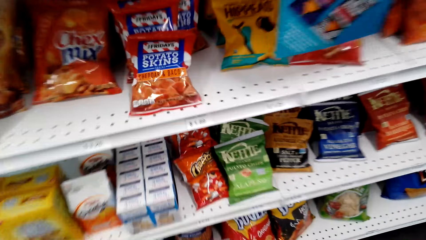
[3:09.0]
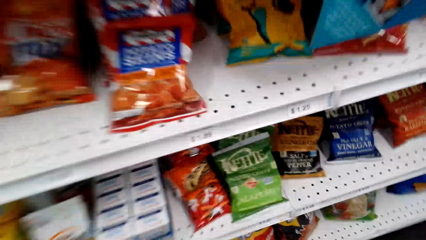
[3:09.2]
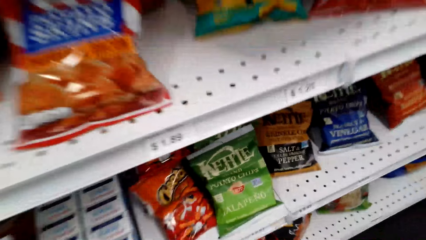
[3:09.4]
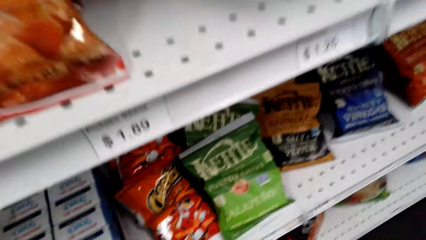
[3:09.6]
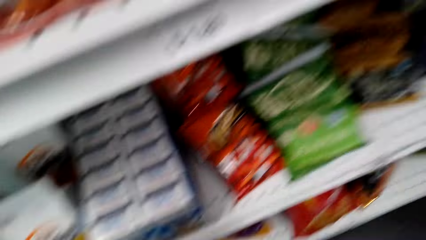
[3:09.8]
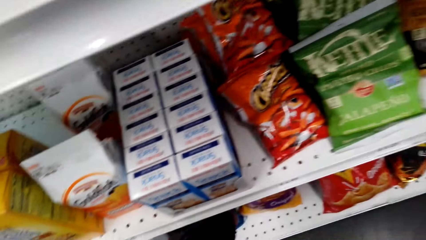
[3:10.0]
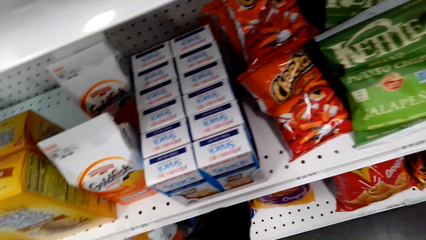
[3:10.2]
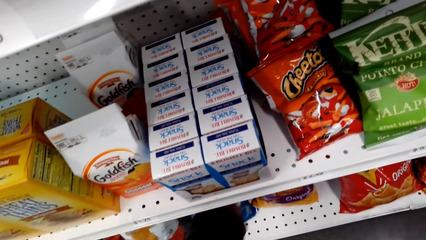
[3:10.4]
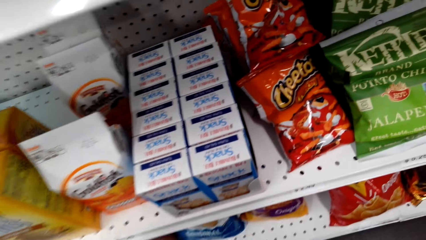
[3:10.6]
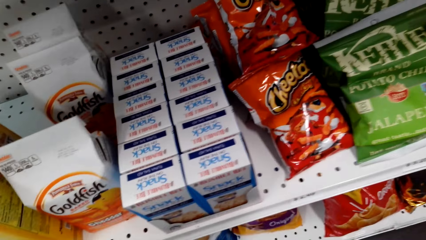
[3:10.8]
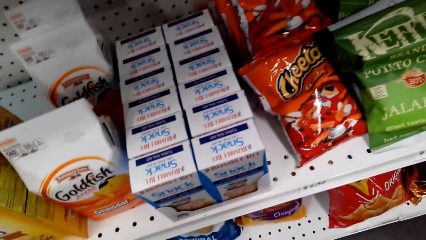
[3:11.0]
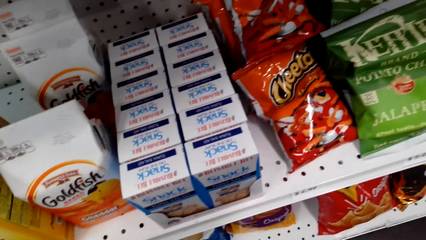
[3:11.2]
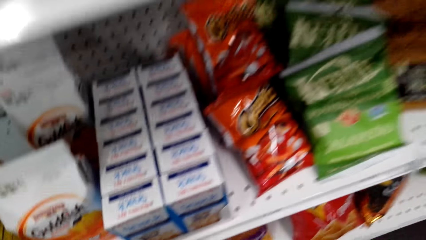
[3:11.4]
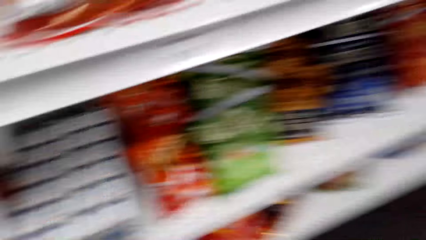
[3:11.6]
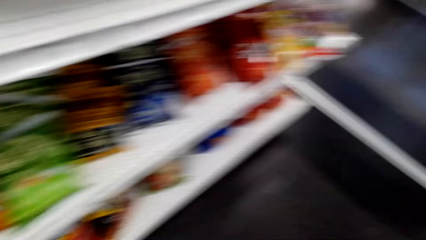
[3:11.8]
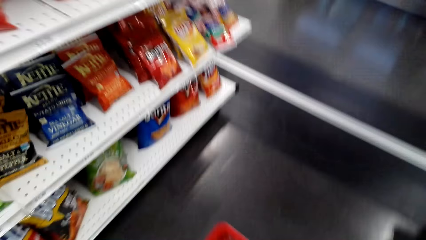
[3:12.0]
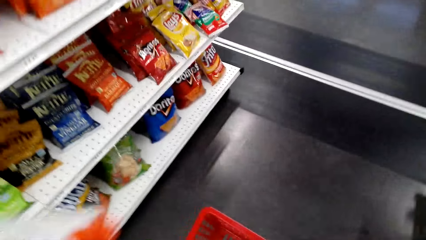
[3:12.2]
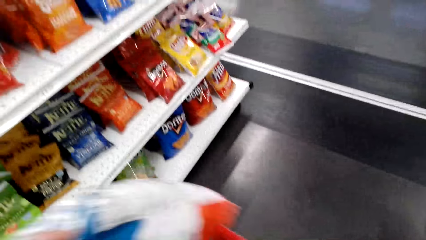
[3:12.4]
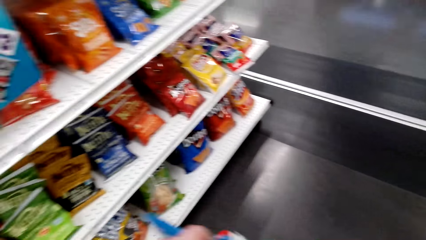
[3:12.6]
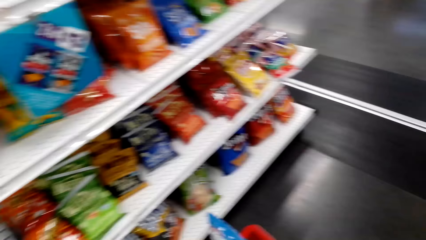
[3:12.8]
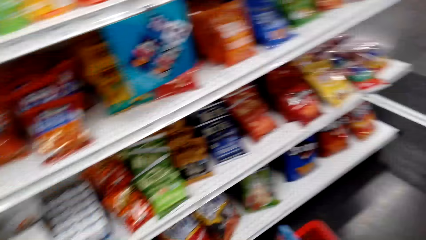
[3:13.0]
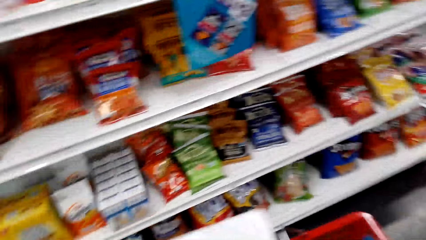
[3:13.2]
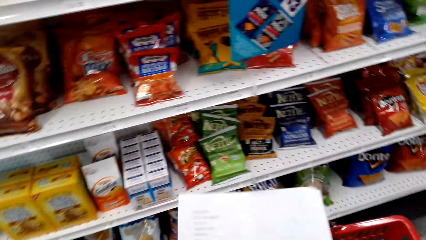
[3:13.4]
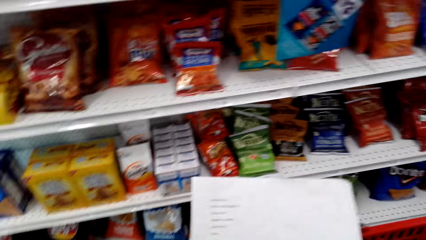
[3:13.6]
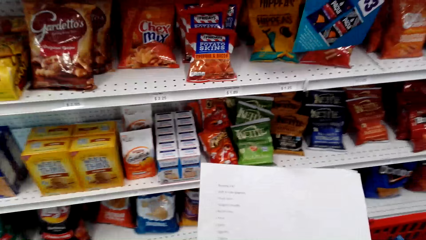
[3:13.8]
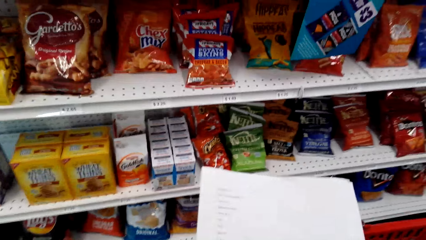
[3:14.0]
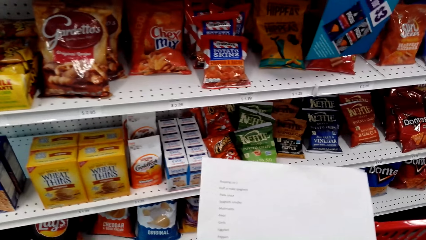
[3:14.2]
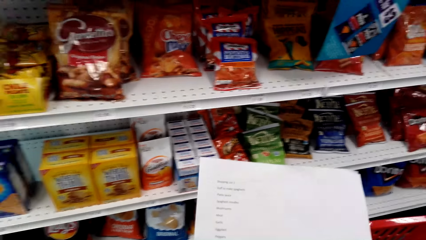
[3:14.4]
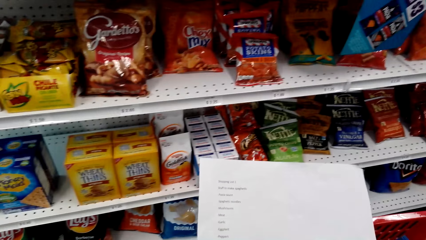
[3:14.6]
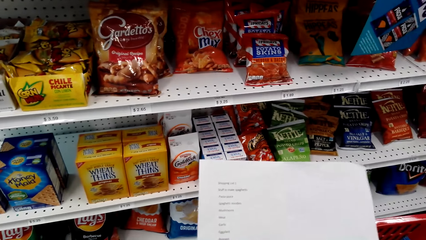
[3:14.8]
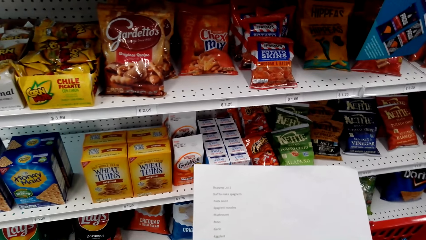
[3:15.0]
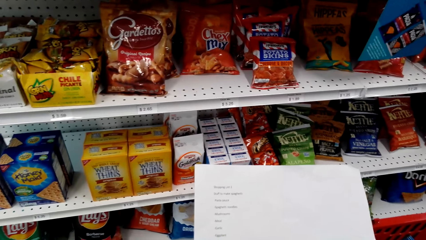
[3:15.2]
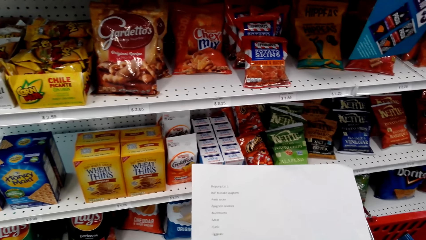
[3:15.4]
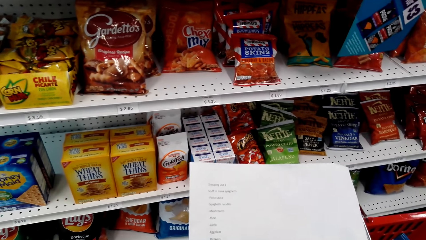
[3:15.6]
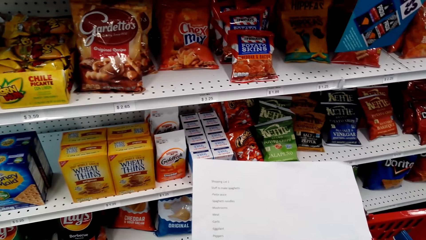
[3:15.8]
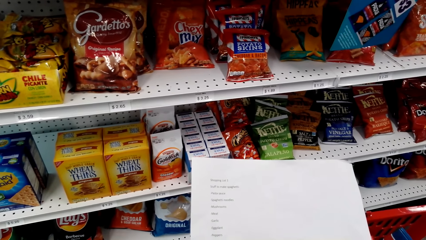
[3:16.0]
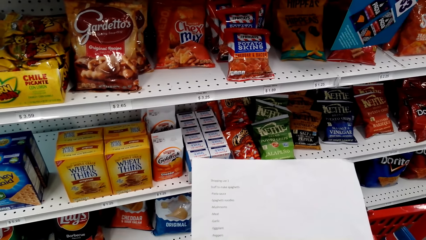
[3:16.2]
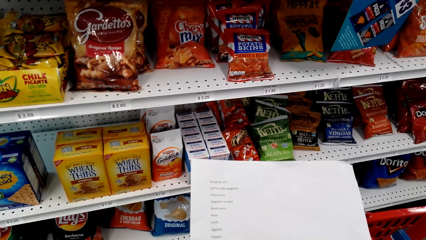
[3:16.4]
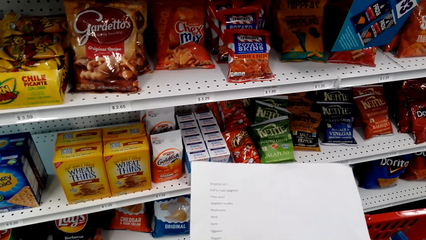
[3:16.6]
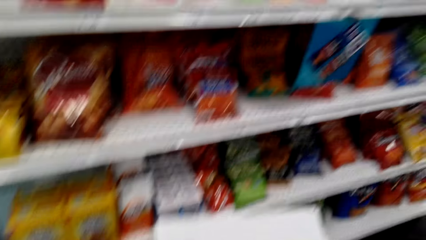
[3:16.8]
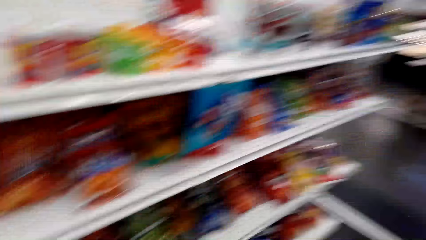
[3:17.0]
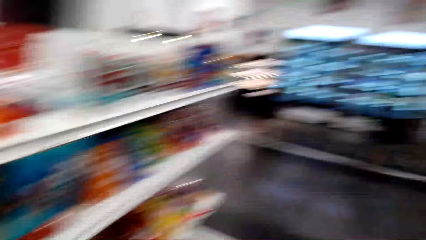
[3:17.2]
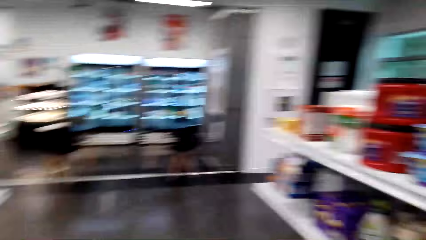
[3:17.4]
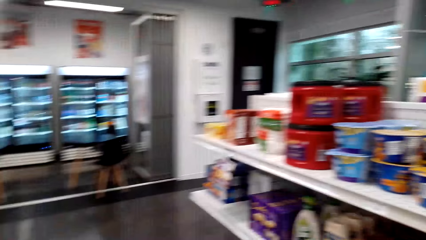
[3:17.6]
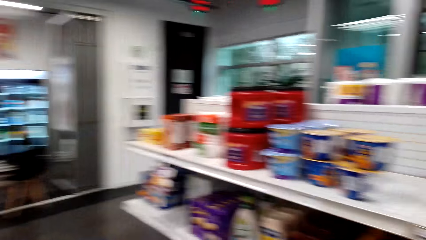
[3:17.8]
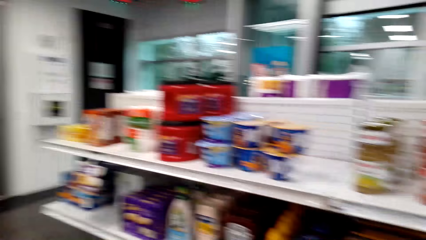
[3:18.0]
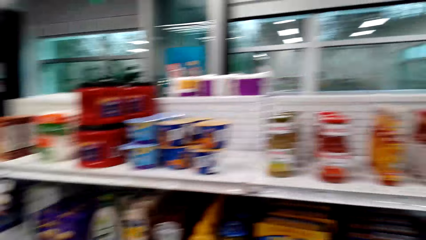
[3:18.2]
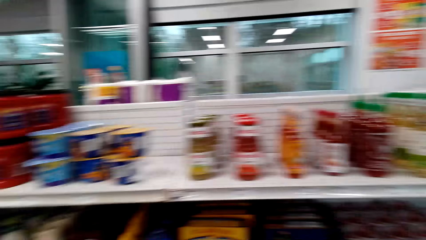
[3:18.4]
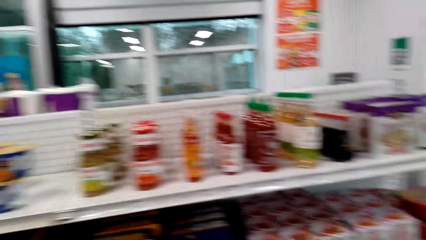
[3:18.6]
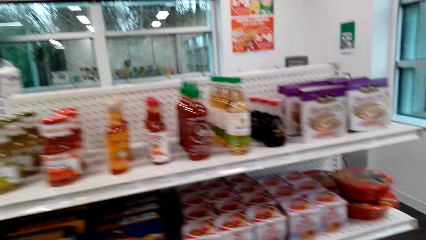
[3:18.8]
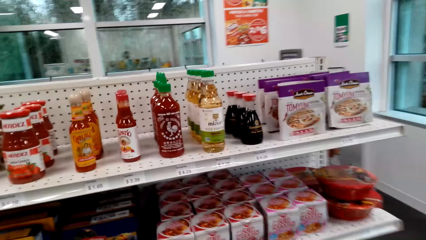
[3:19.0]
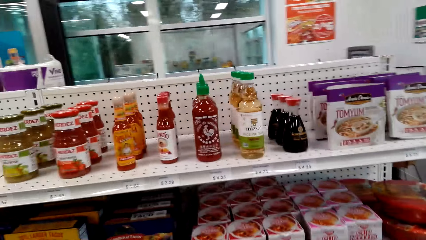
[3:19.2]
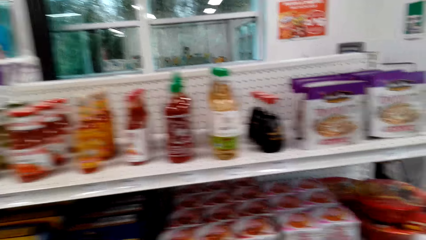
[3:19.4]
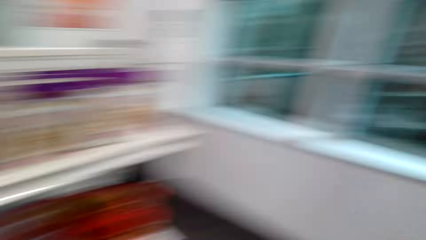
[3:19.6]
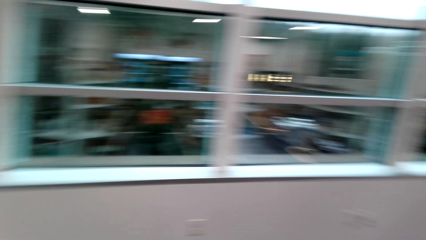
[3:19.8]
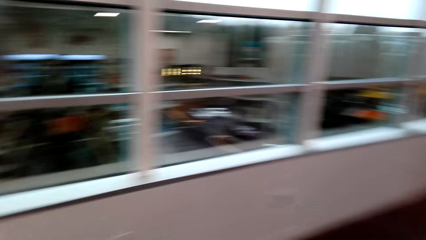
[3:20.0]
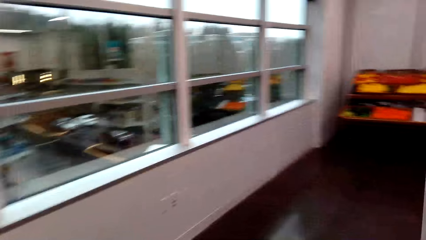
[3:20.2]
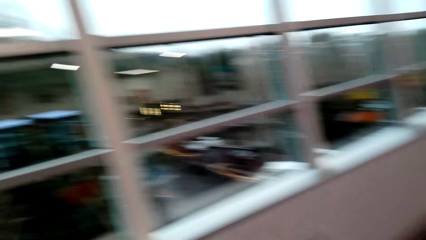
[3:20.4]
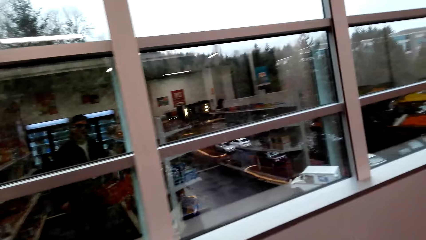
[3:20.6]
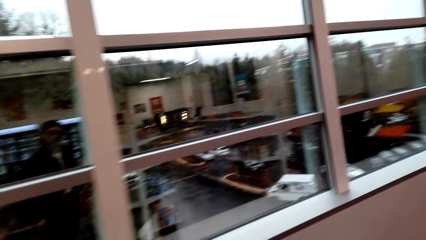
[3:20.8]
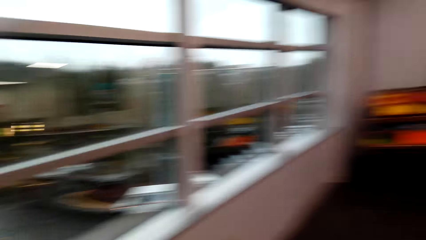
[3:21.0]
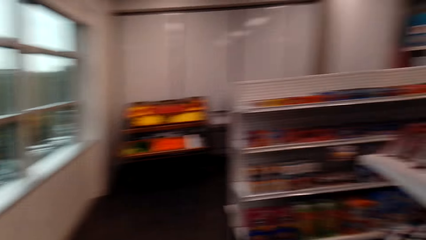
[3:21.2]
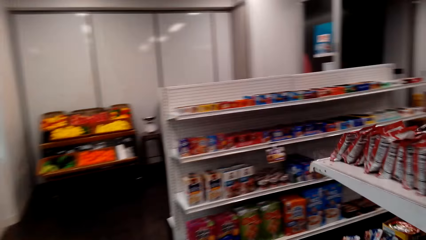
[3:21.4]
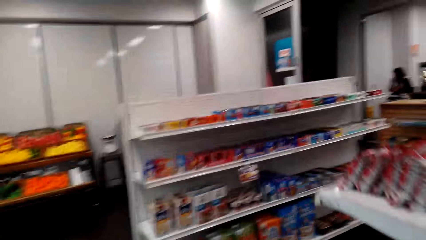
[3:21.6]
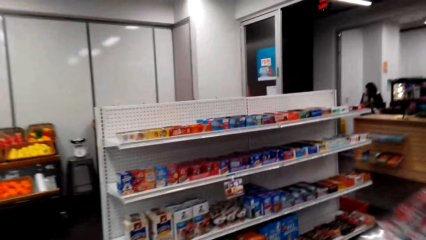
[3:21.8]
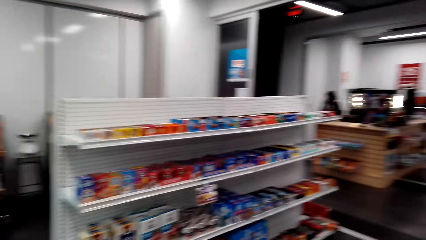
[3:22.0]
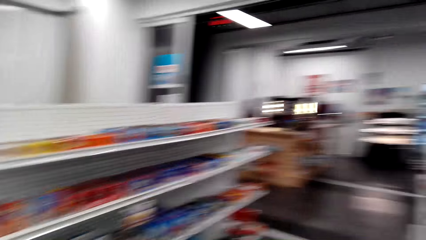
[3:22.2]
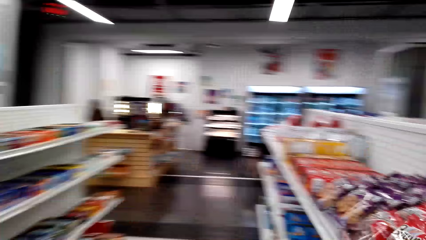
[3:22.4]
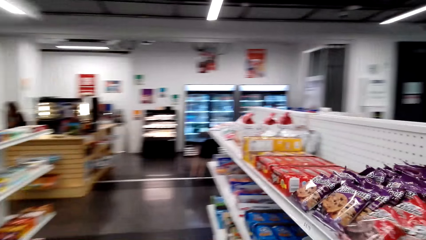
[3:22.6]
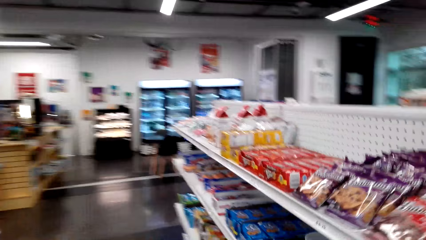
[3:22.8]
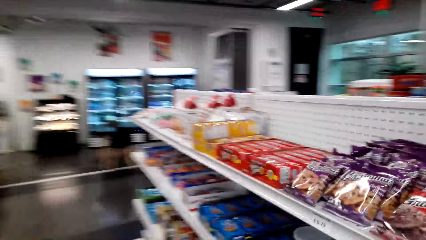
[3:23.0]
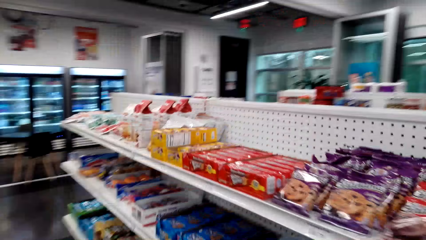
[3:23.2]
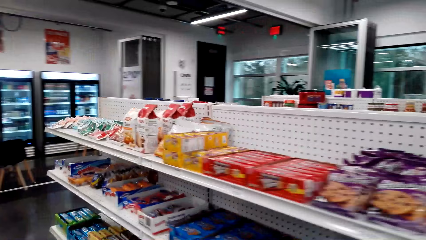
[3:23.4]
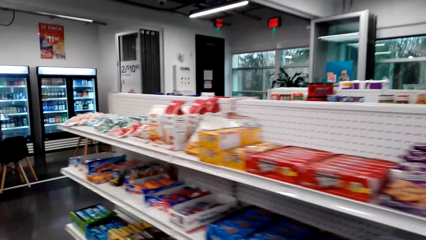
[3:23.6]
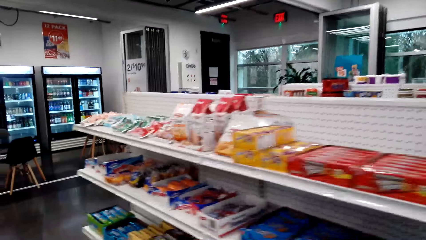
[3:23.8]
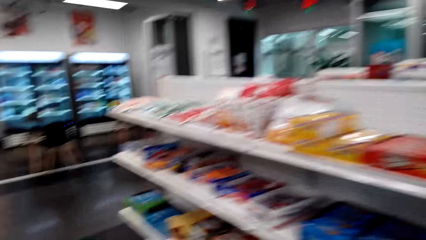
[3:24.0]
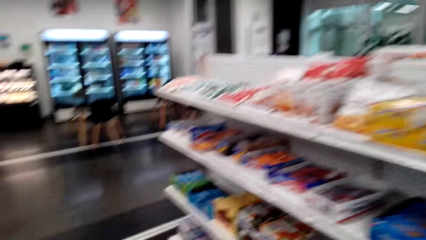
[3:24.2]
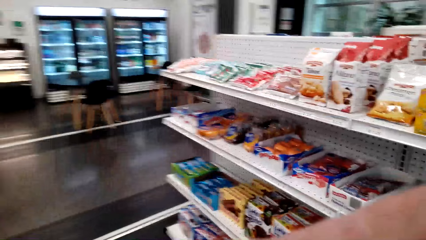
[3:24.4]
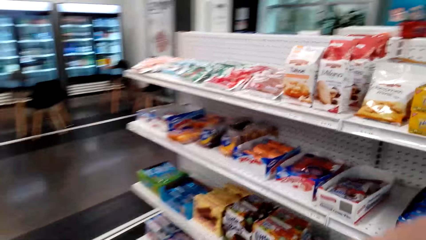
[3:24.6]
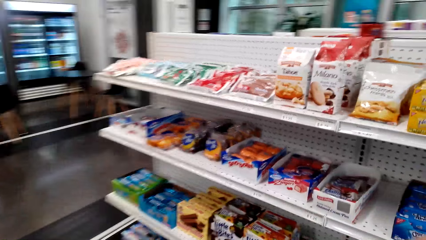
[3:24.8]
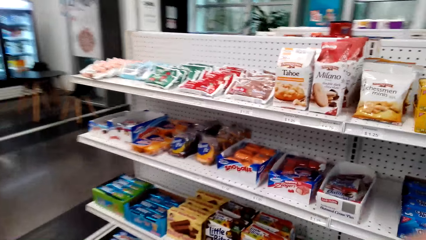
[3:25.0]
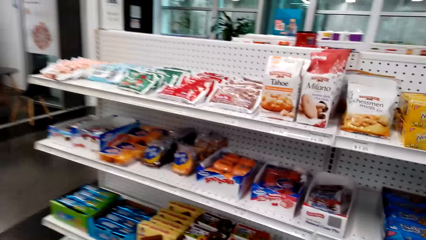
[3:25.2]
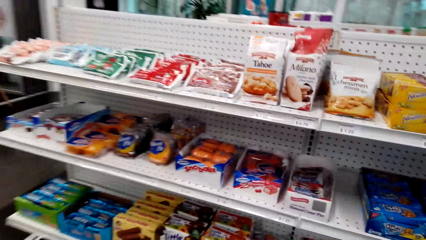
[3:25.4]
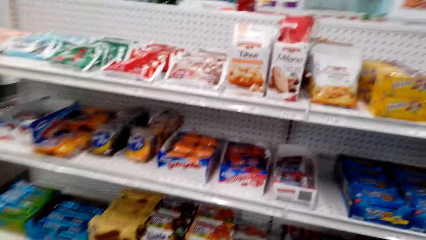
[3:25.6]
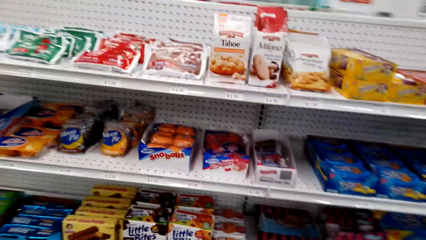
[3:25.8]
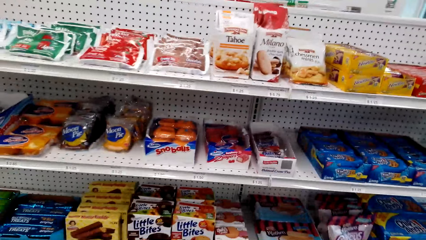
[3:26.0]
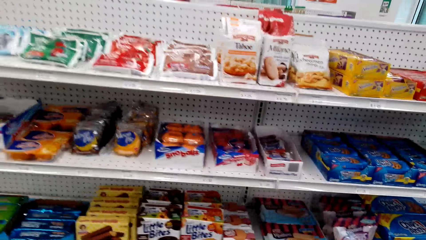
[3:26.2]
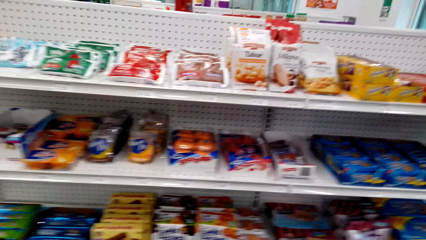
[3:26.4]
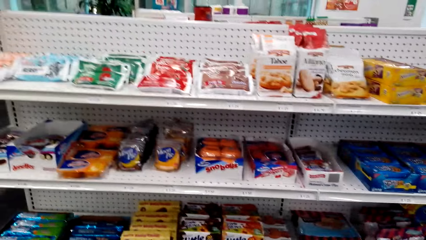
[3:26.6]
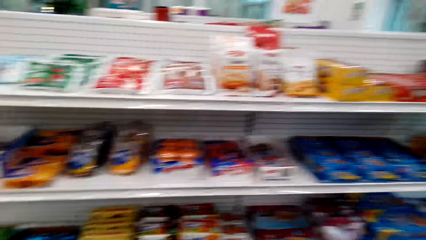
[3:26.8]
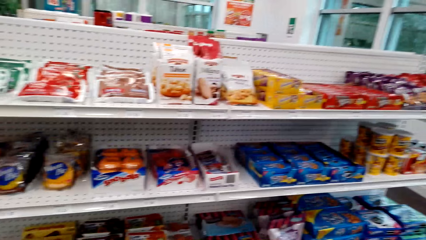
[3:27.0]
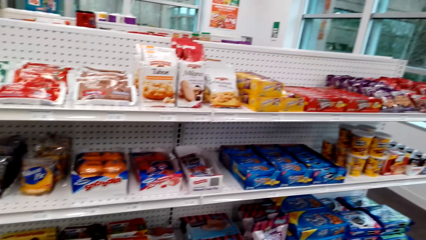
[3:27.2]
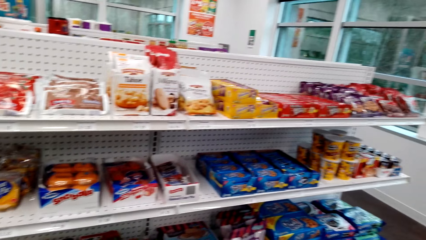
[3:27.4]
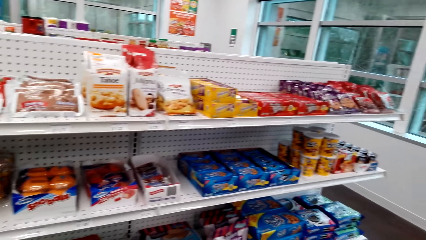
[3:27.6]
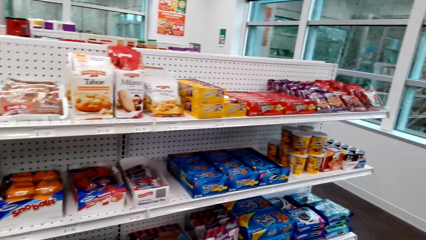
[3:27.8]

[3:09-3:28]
The camera wearer picks up the chips packet from the shelf. They place the chips packet in the basket. They look at the shopping list. They move in the store. They look at the items on the shelf.
